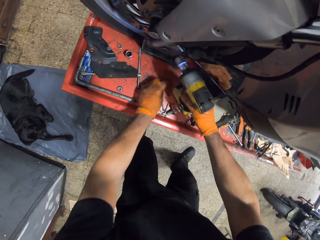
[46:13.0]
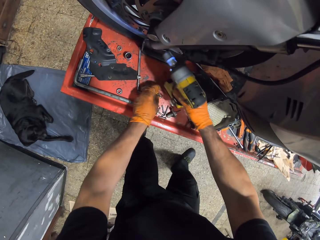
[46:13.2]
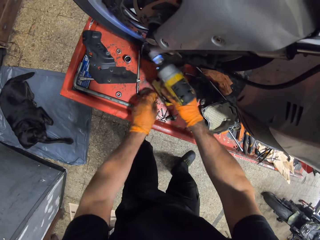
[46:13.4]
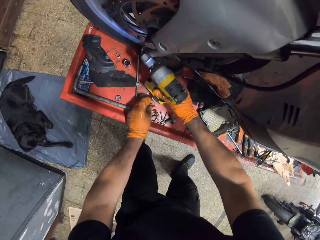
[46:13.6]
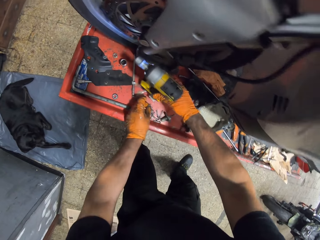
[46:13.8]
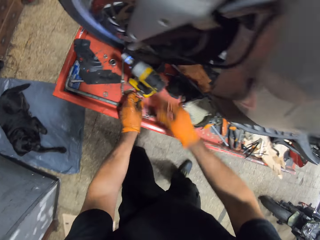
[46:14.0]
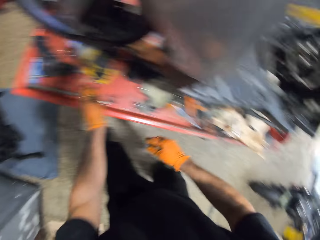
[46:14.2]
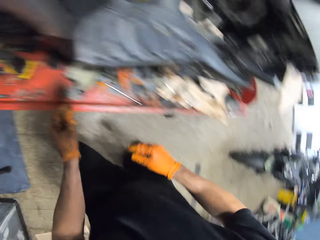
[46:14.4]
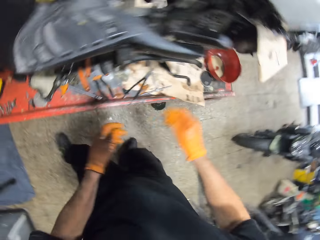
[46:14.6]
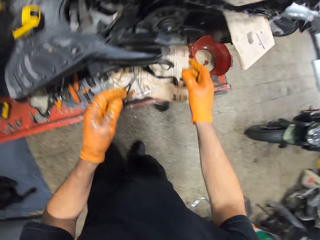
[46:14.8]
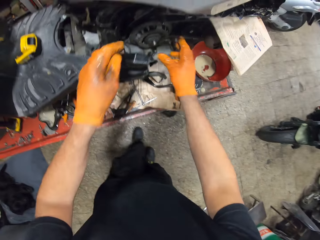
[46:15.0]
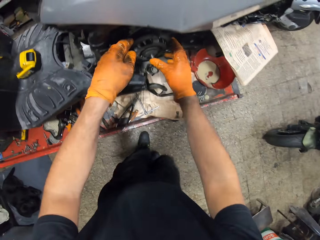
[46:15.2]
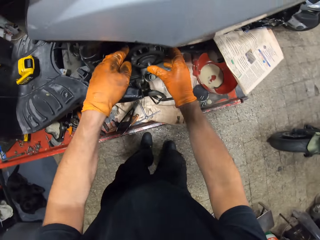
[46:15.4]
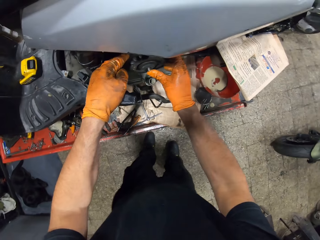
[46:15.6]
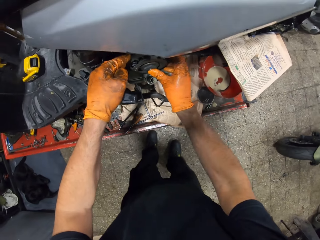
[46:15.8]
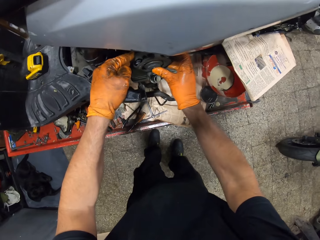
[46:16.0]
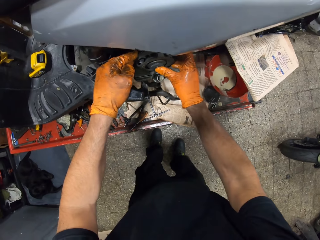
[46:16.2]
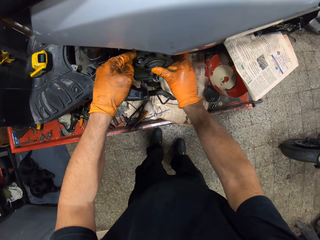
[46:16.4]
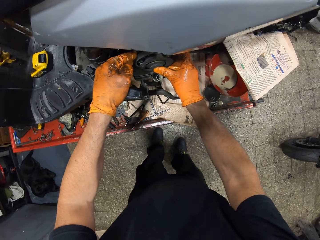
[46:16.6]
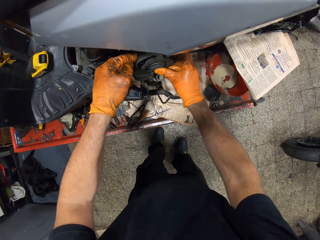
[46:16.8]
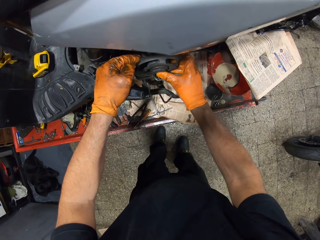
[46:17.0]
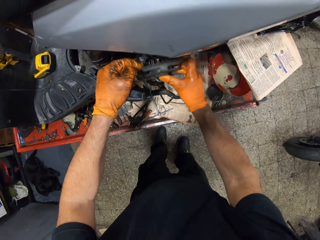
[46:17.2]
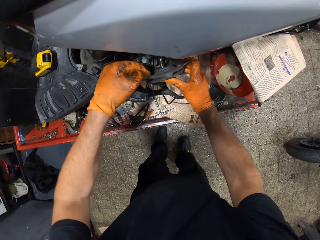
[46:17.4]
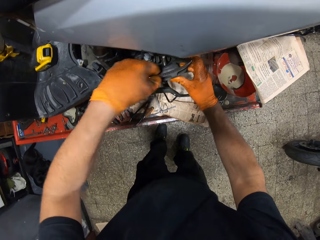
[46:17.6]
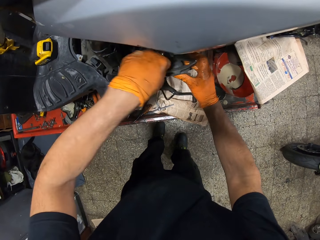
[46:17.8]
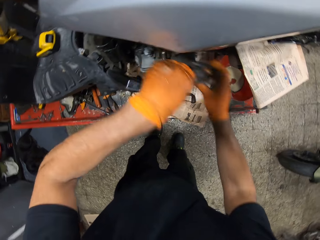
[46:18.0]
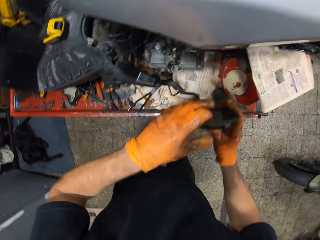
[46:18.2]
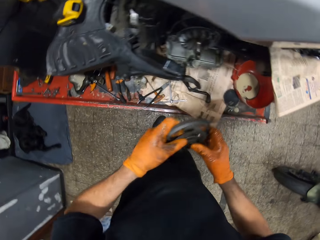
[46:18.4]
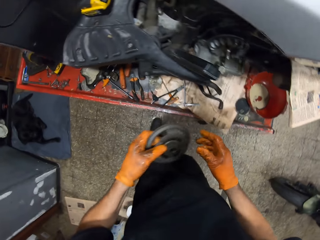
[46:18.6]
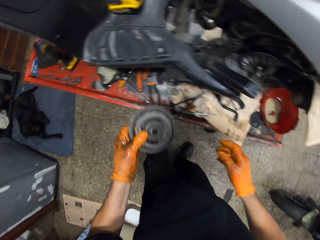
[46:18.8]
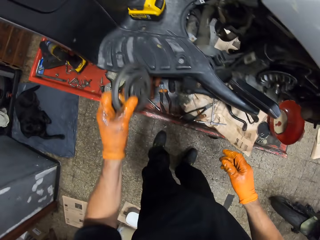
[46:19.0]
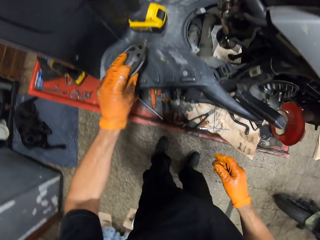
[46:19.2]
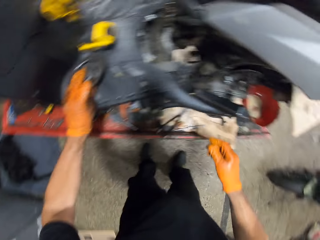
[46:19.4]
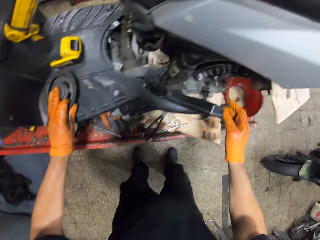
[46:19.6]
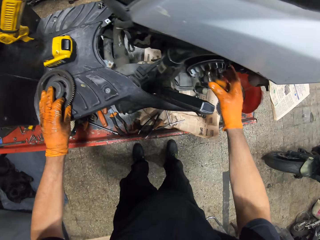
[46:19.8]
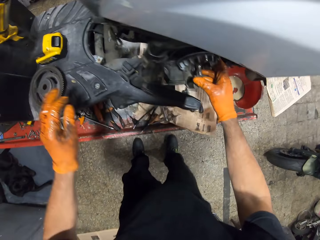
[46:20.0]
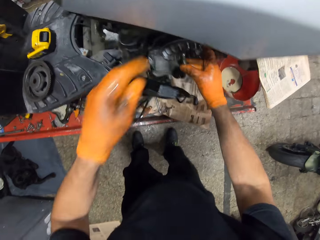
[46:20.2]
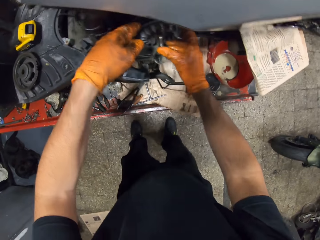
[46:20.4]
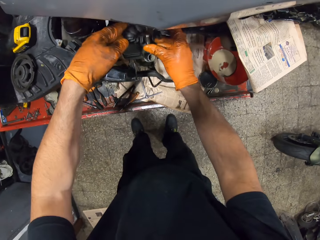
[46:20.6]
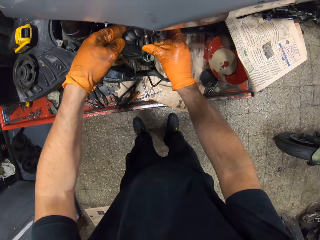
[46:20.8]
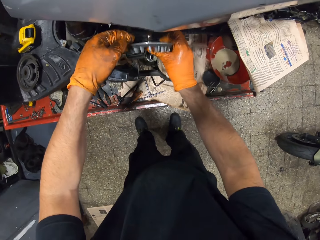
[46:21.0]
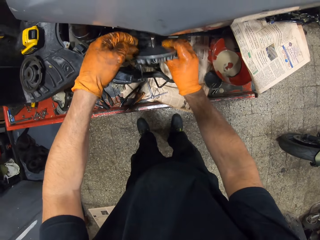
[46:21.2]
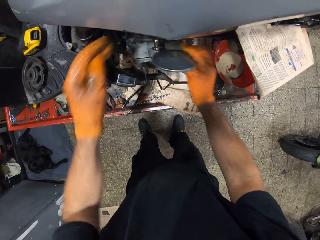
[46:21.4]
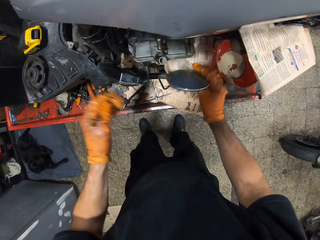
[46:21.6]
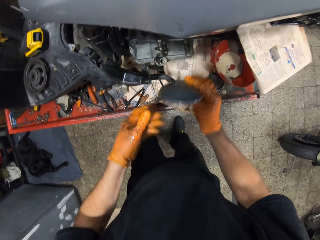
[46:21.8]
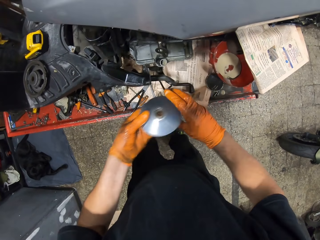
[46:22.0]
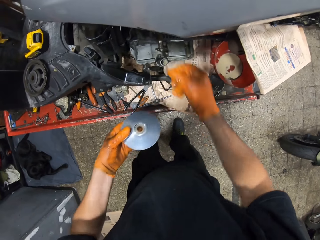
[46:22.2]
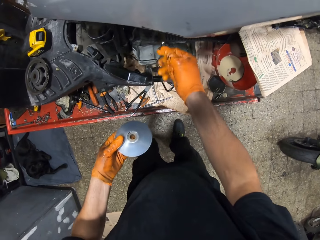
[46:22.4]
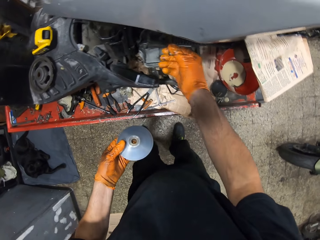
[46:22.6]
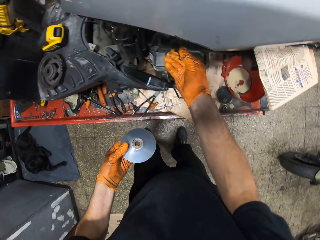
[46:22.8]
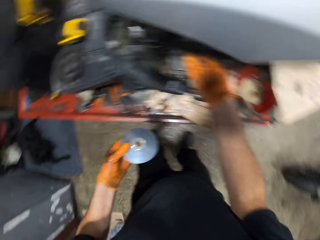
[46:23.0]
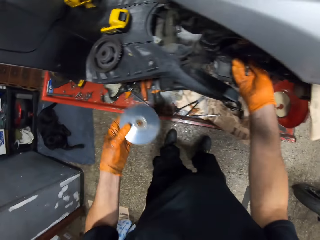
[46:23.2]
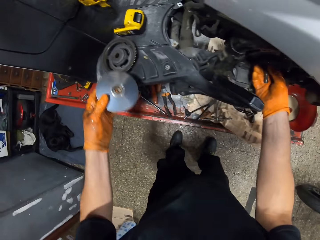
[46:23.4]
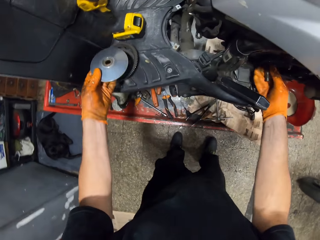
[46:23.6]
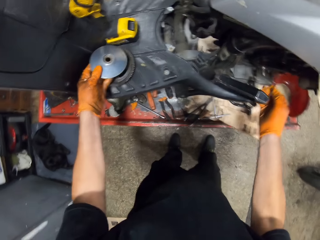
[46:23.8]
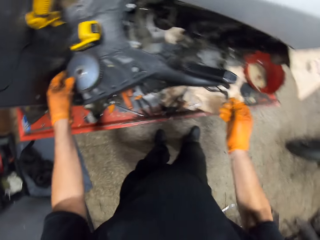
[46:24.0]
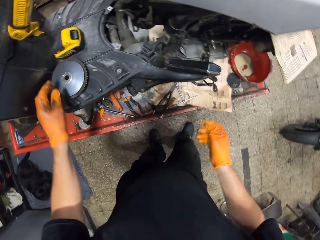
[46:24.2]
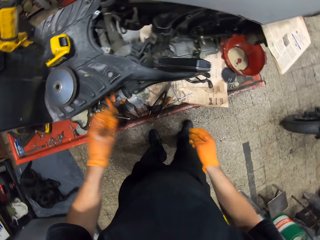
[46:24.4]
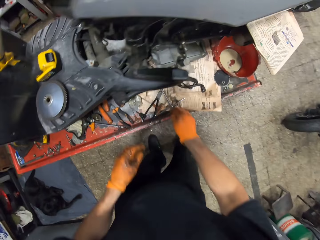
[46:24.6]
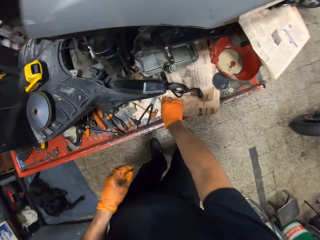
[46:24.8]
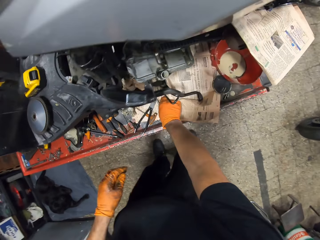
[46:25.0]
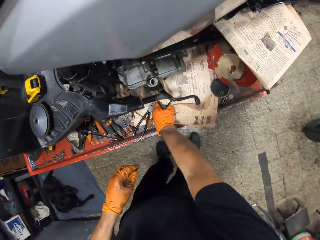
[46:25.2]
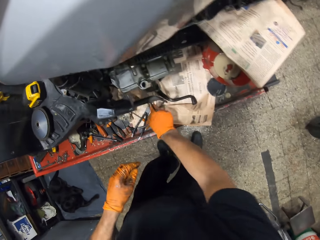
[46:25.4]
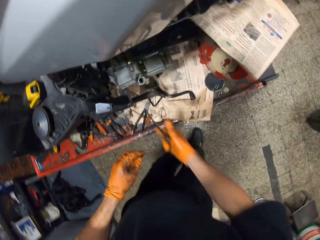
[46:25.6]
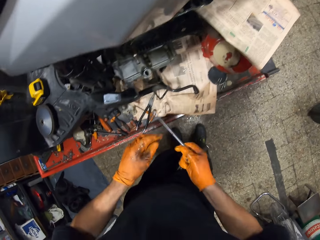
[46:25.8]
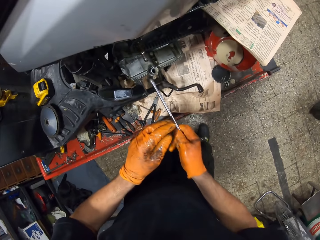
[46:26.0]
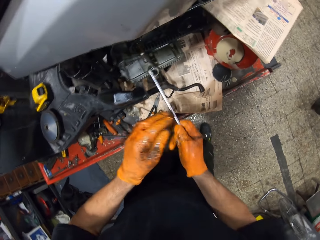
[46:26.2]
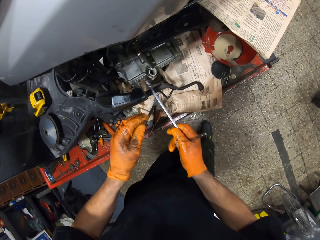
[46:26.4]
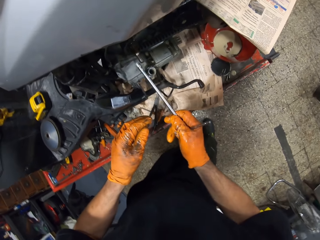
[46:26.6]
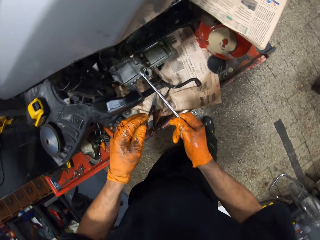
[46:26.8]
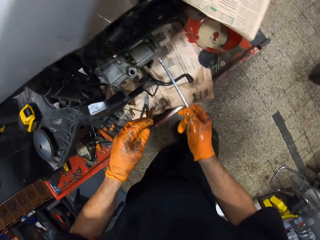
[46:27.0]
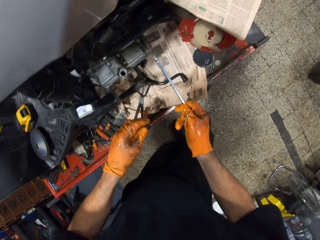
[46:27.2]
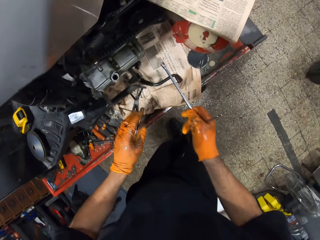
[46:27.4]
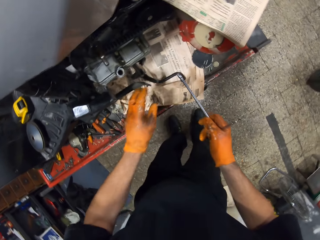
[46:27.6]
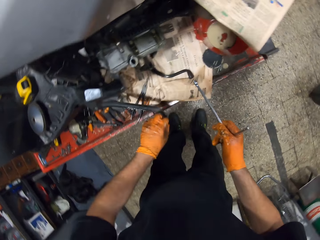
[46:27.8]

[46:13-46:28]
The camera wearer drops the drill driver on the workshop lift table with his gloved right hand. He removes the clutch cover with both gloved hands. He touches the motorbike part. He drops the clutch cover on the scooter with his gloved left hand. He removes the other part of the clutch cover with both gloved hands. He drops the clutch cover on the scooter with his gloved left hand. He picks up a T bar on the workshop lift table with his gloved right hand. He loosens a bolt on the scooter with the T bar in both gloved hands.

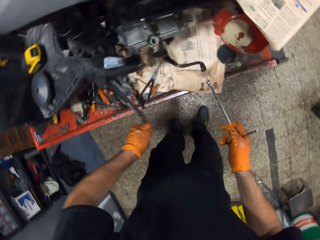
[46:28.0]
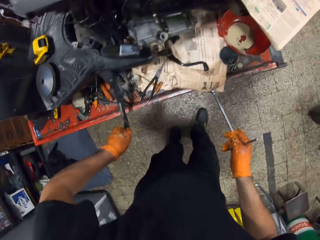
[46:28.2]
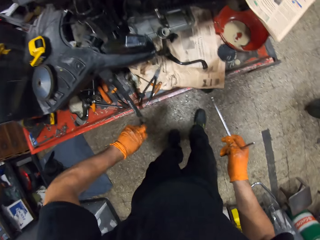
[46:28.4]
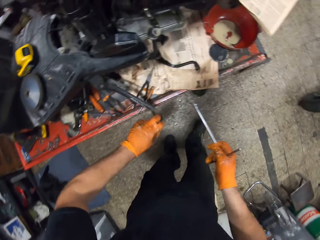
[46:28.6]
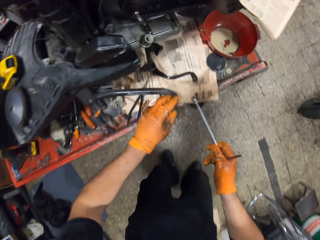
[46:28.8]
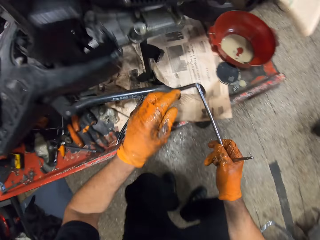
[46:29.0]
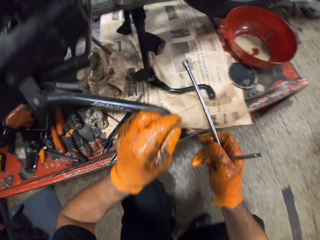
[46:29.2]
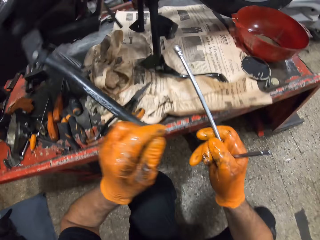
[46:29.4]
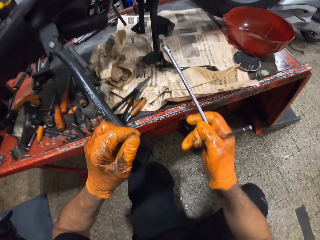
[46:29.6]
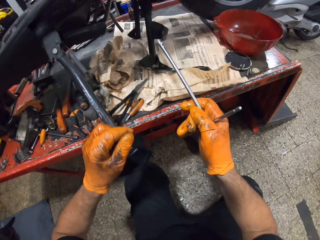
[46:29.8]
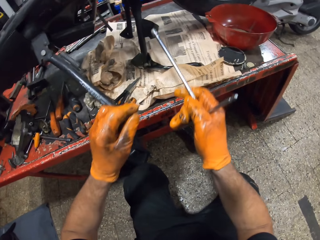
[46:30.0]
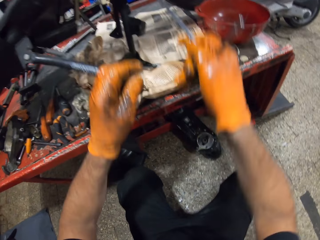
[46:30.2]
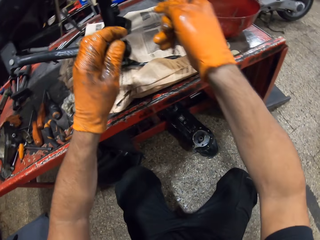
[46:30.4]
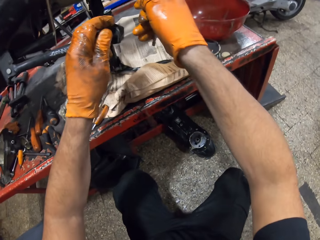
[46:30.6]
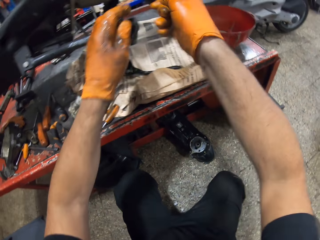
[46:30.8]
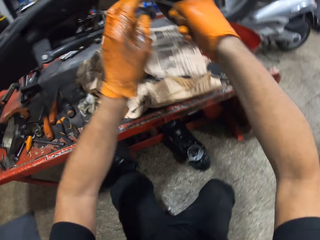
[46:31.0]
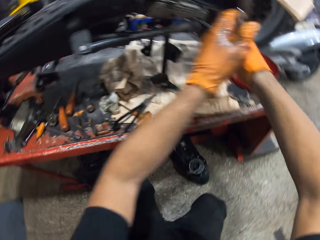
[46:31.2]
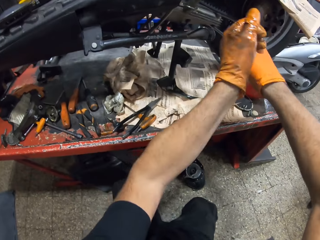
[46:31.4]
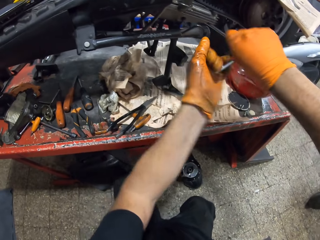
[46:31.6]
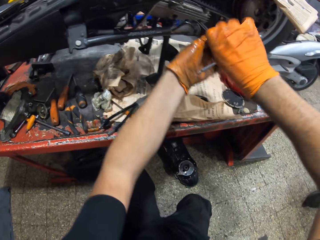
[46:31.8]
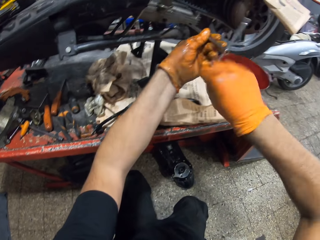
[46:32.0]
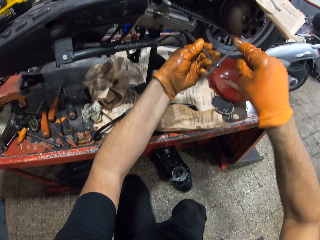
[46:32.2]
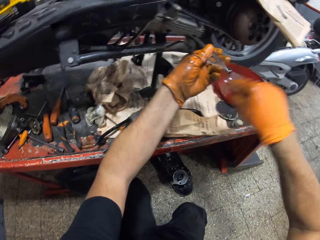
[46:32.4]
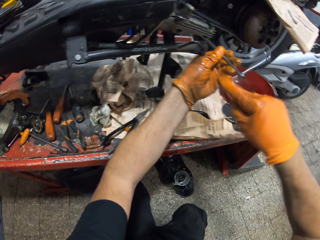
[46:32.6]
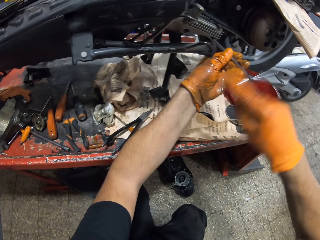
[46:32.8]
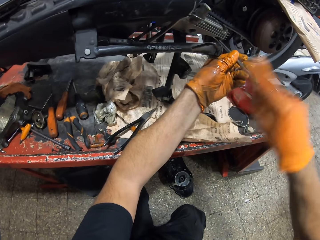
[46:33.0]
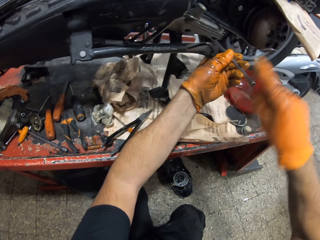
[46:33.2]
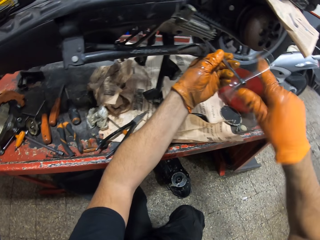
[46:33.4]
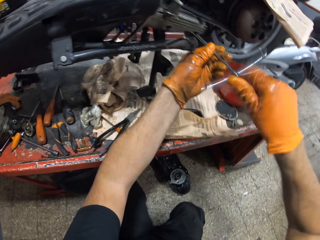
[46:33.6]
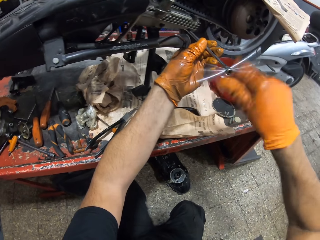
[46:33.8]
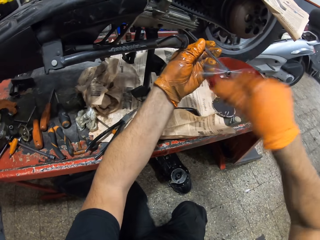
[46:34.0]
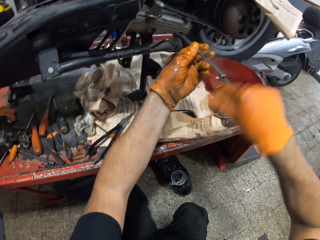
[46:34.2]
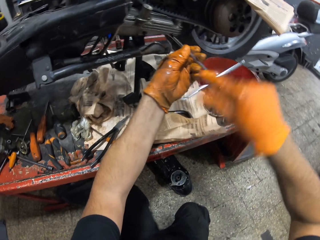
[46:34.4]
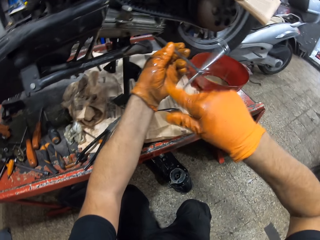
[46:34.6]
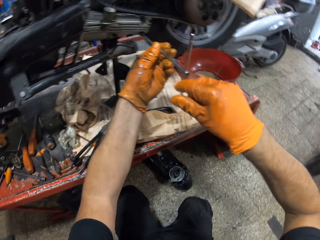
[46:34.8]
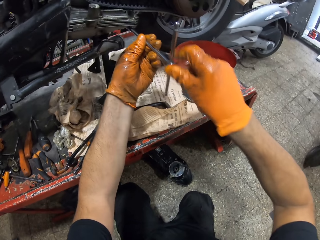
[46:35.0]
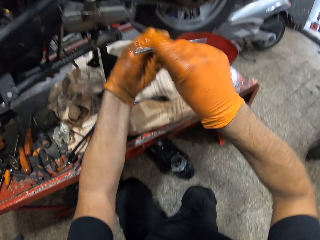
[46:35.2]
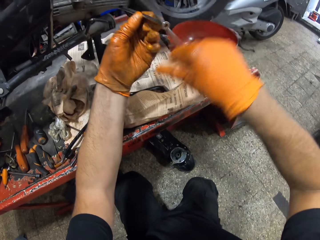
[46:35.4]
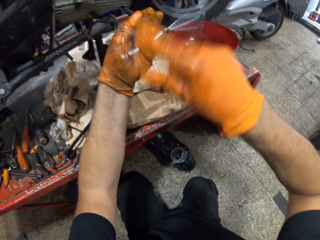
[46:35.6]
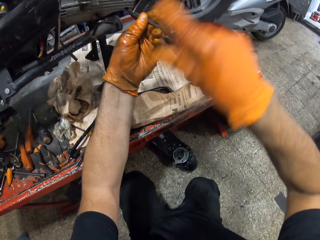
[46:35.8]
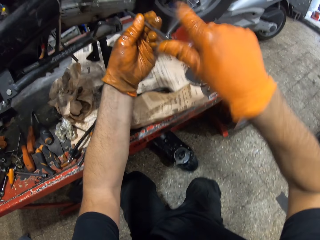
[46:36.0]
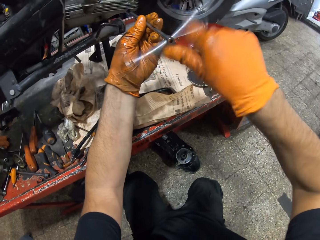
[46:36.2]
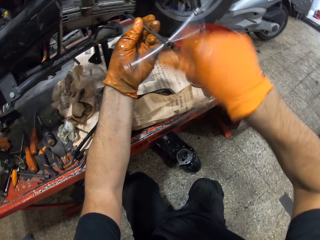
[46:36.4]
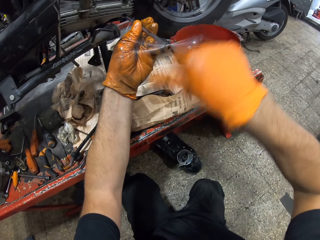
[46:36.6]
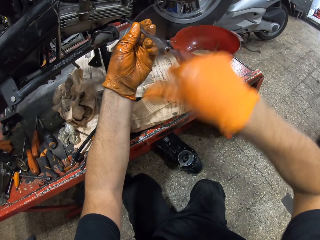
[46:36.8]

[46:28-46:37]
The camera wearer turns the motorbike stand. They turn the T spanner.
